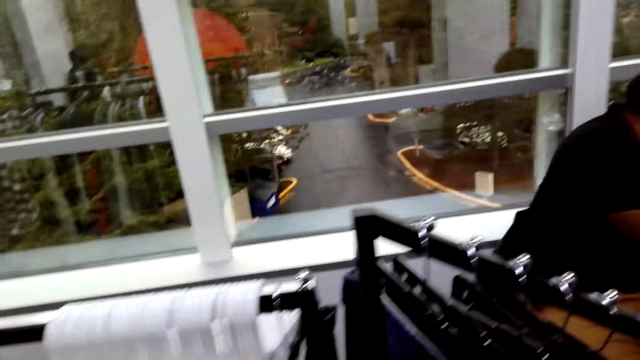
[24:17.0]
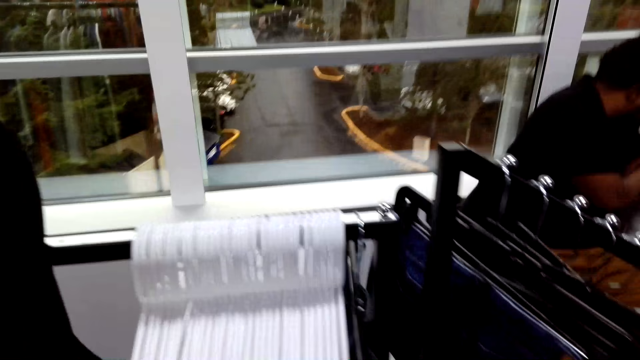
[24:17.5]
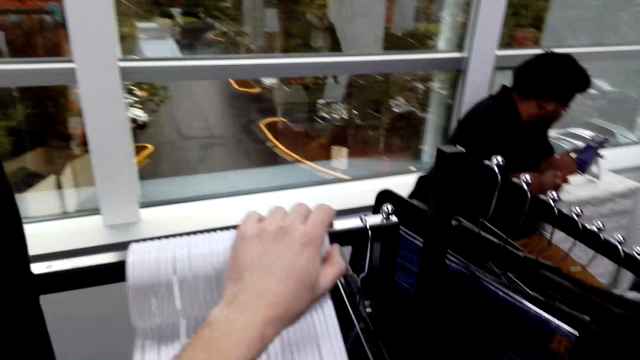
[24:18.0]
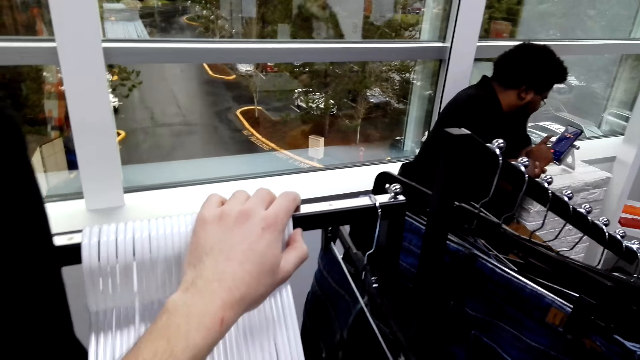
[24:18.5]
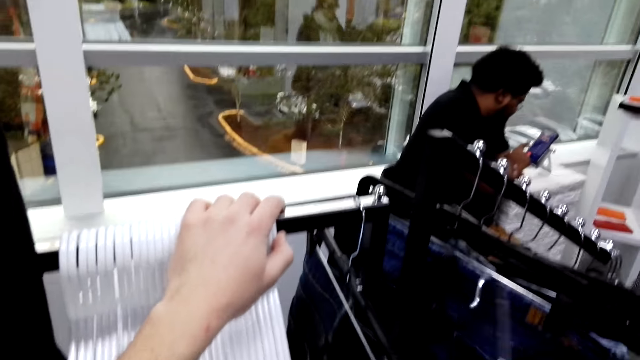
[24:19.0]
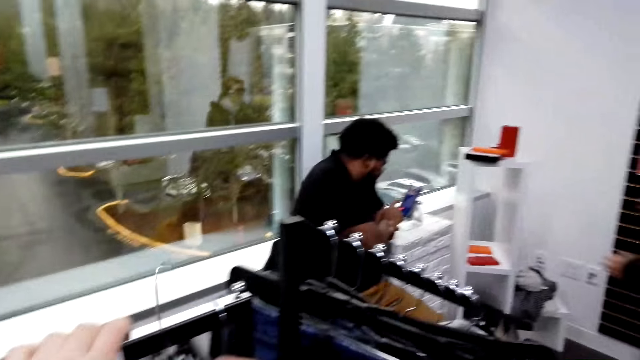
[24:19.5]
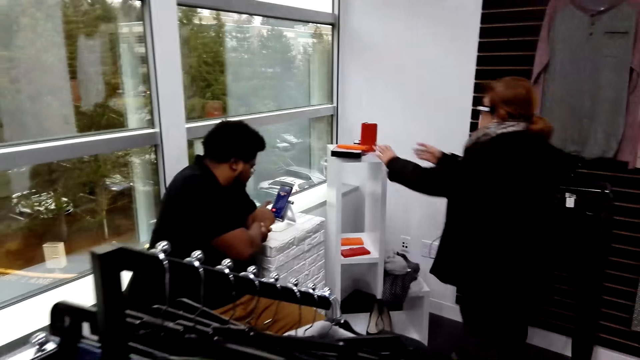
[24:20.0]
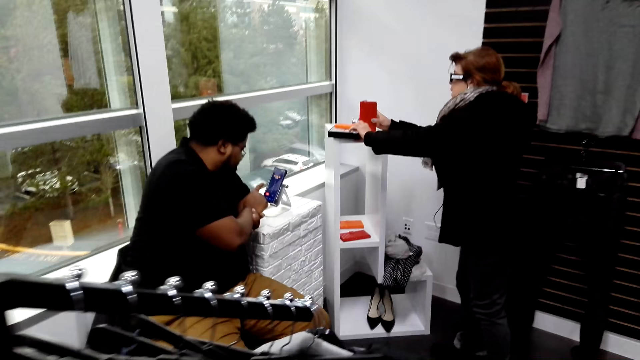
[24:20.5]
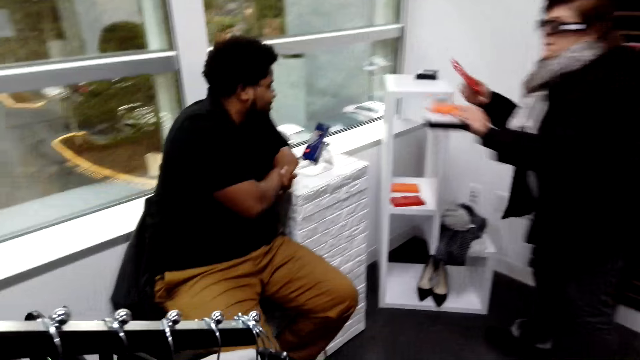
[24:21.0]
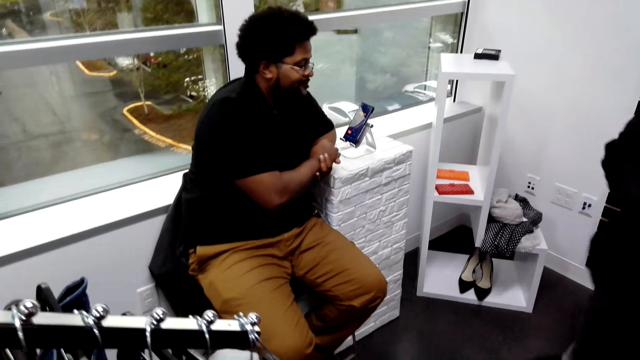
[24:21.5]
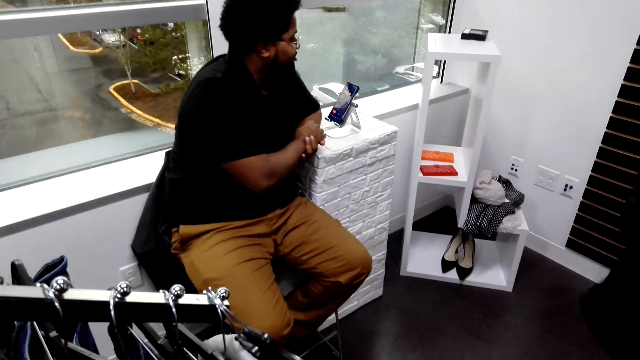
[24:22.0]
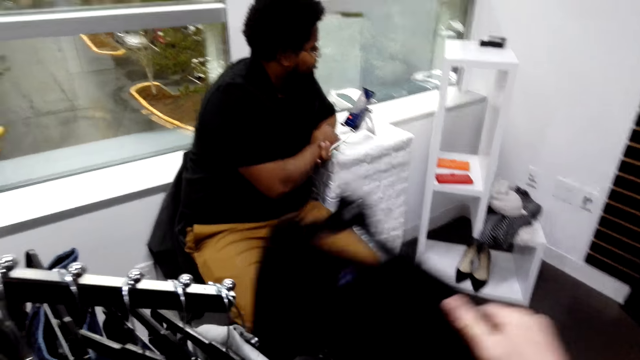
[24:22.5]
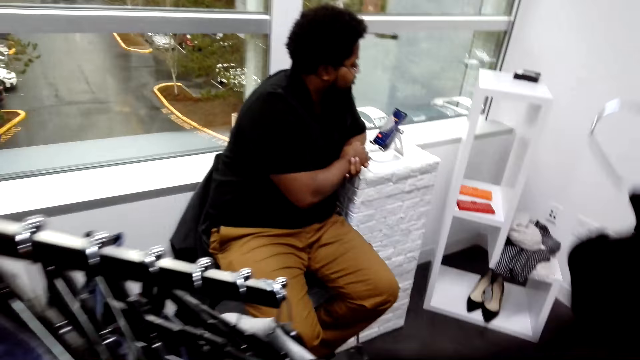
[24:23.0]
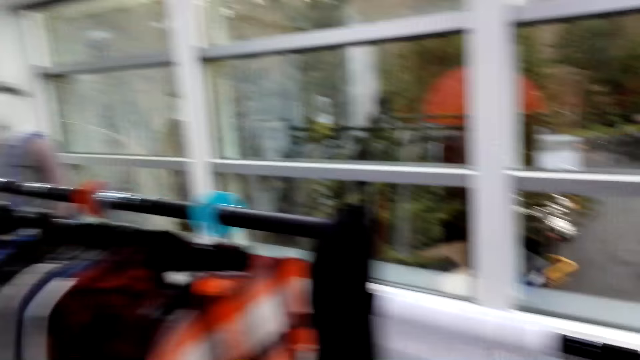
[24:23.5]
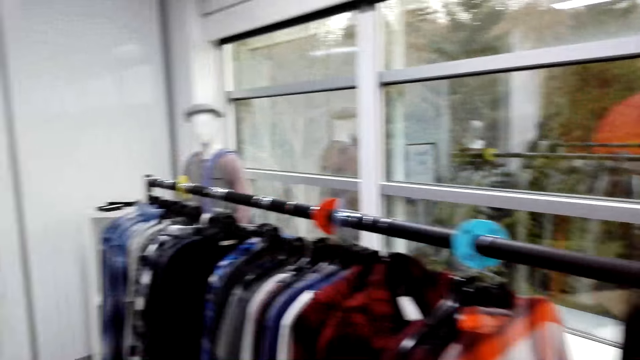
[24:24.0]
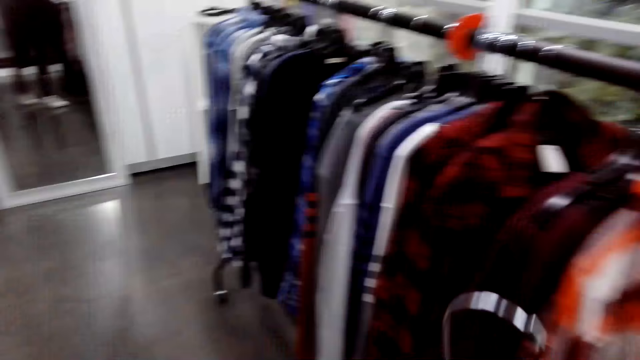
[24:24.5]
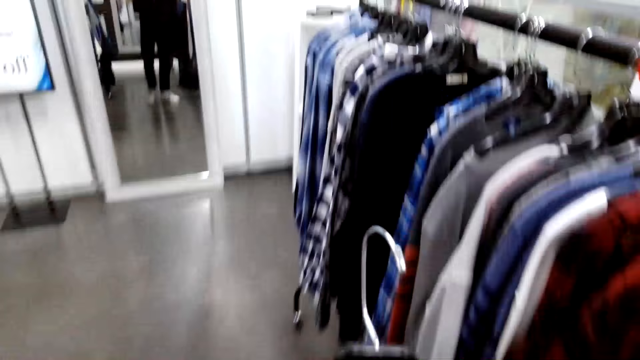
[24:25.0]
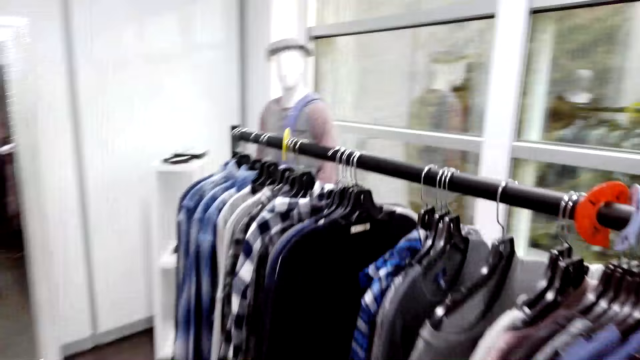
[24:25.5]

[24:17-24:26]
The camera wearer pushes the hangers on a stand. They put a hanger on the stand. They put a trouser on a hanger. A woman takes a box and phone cover and picks a pouch on the stand. The camera wearer picks a shirt on a hanger.

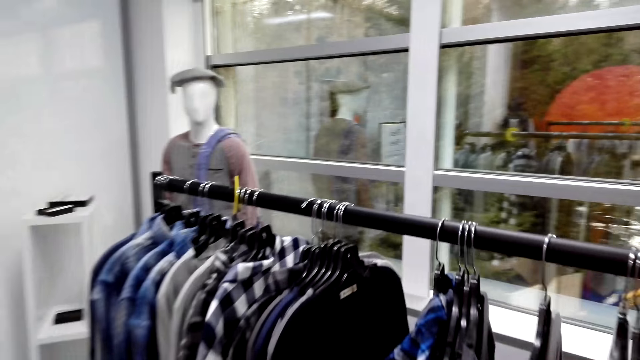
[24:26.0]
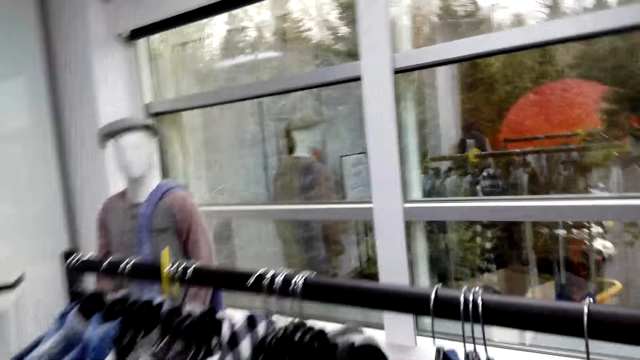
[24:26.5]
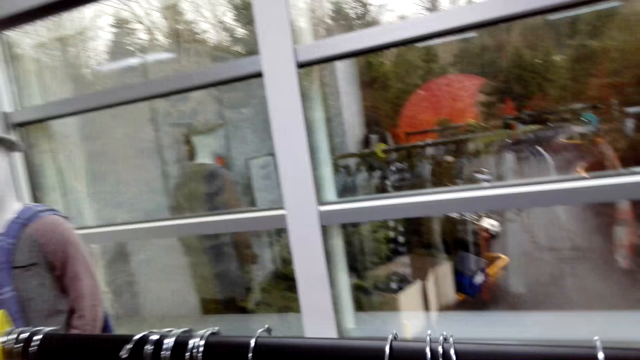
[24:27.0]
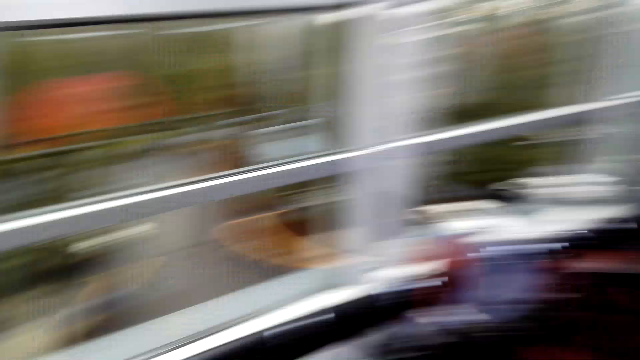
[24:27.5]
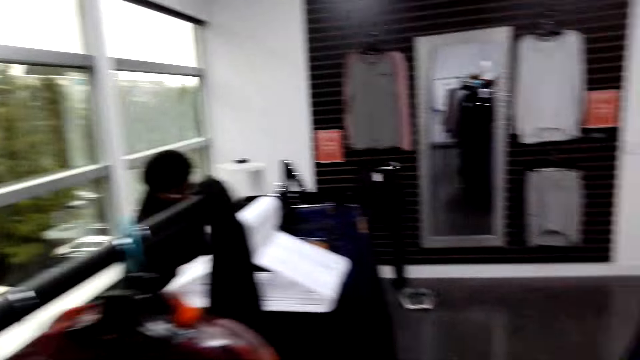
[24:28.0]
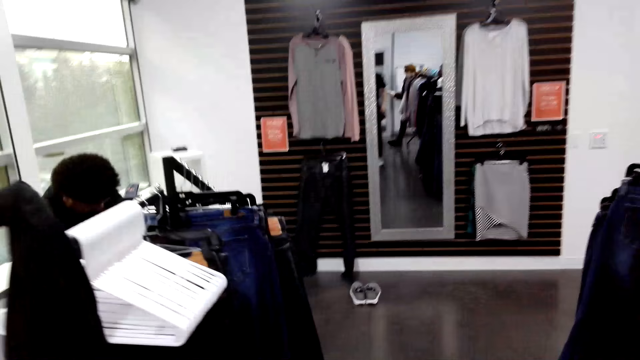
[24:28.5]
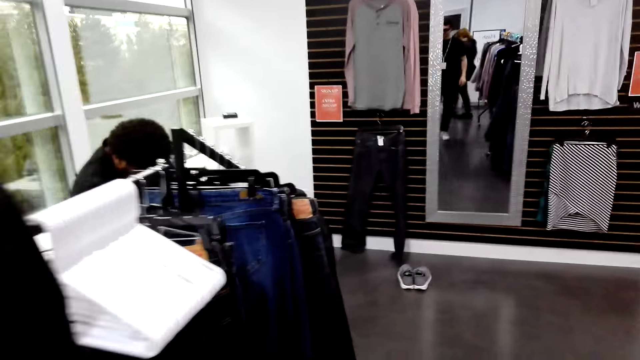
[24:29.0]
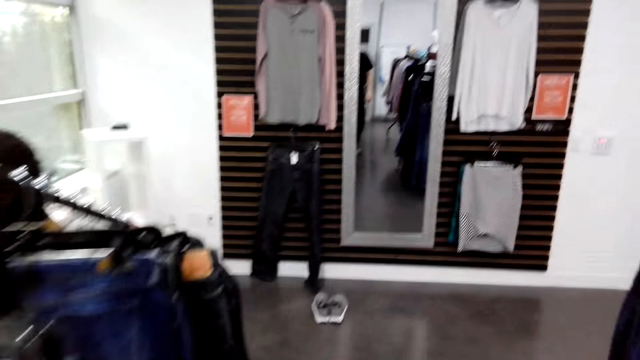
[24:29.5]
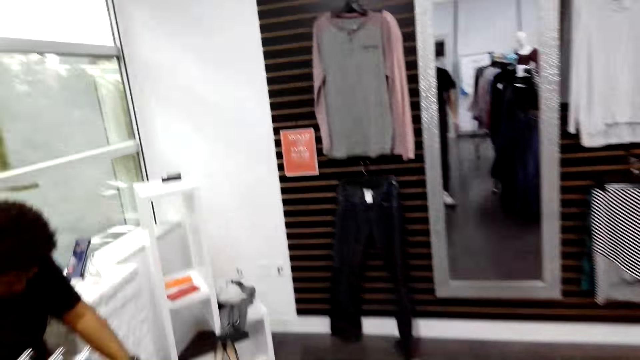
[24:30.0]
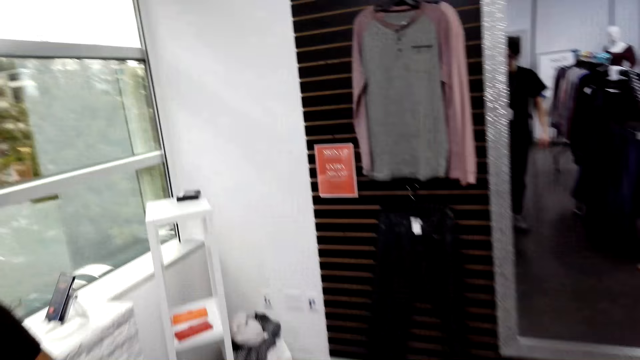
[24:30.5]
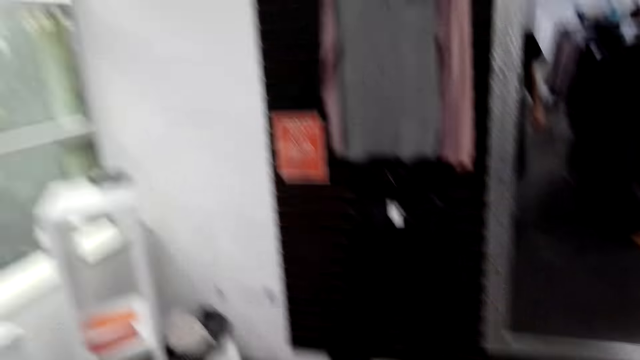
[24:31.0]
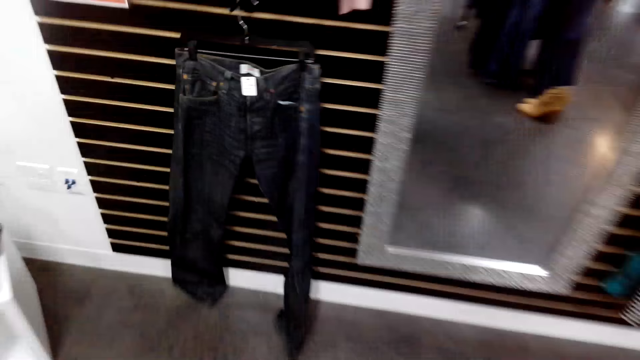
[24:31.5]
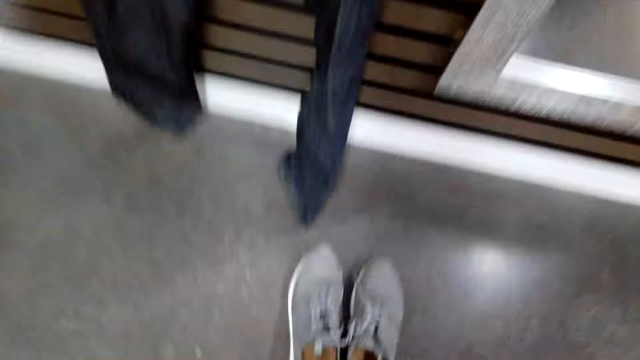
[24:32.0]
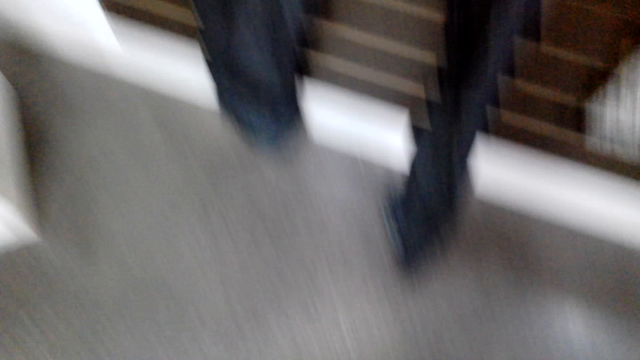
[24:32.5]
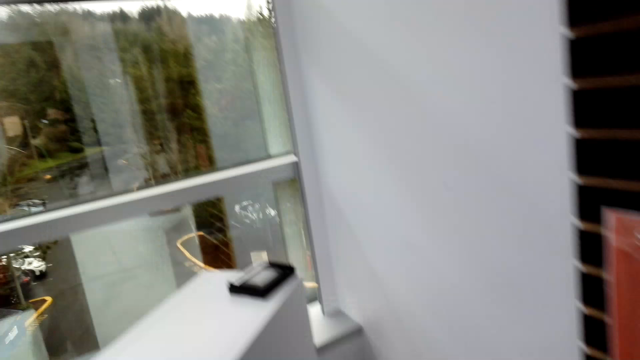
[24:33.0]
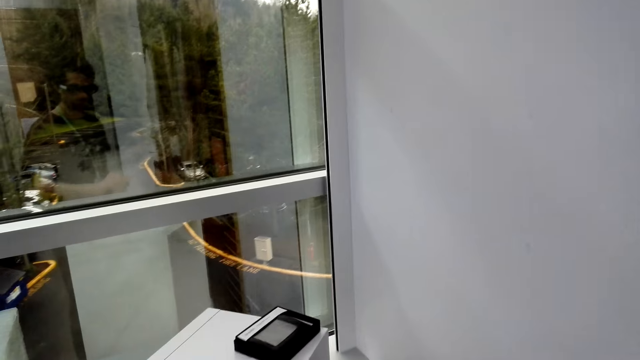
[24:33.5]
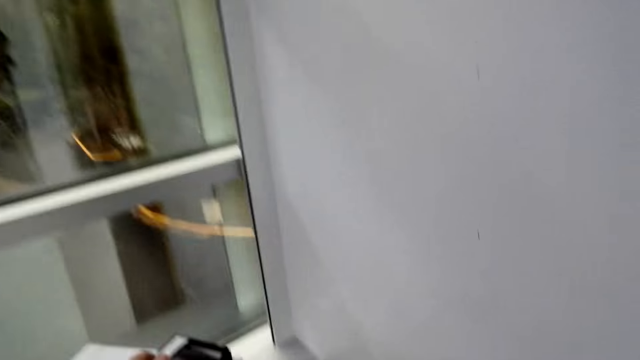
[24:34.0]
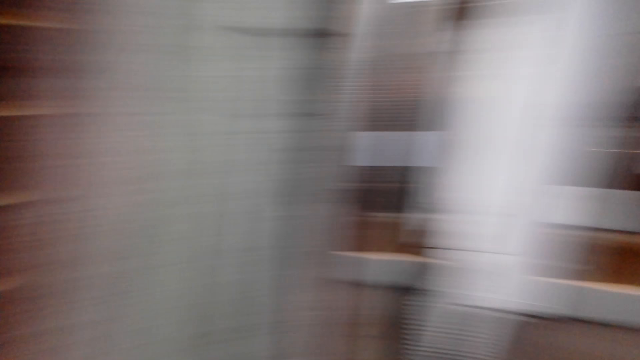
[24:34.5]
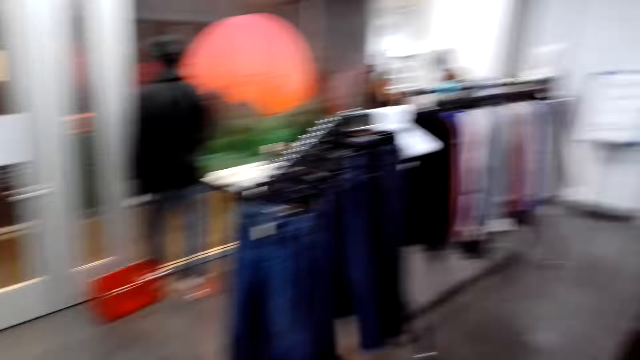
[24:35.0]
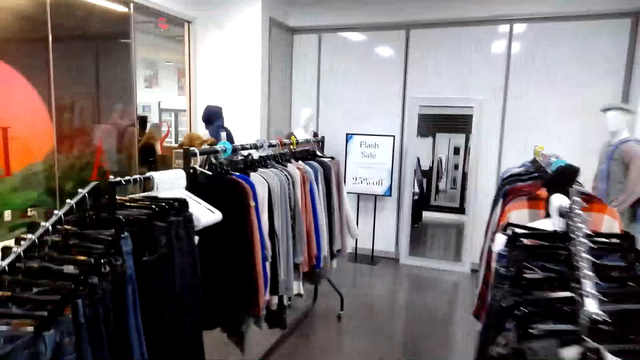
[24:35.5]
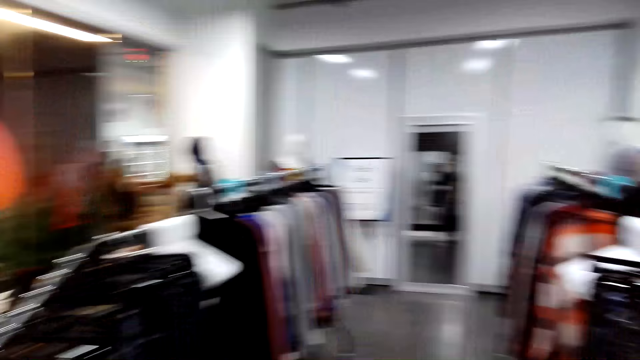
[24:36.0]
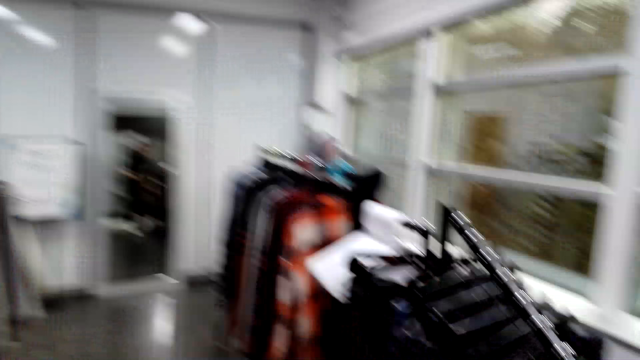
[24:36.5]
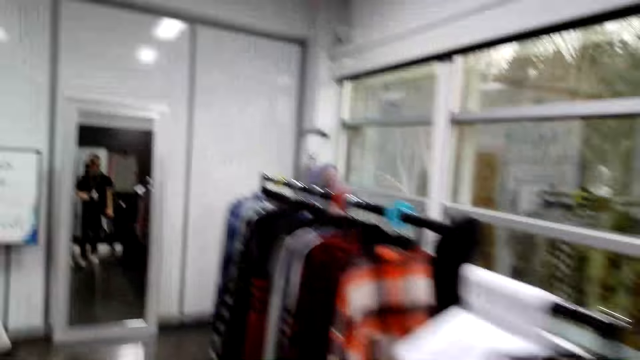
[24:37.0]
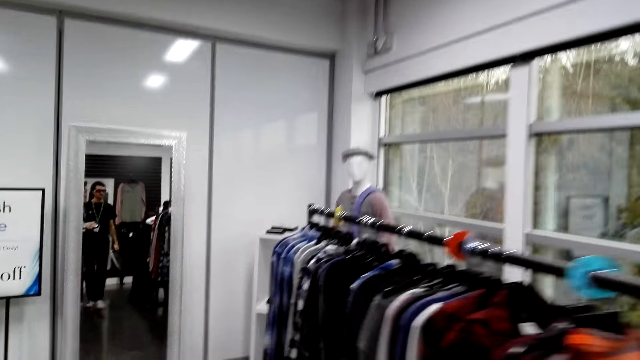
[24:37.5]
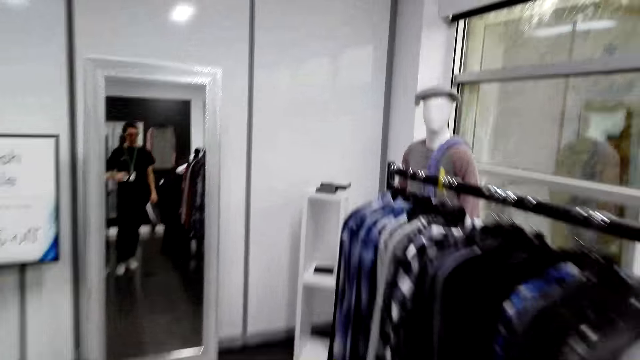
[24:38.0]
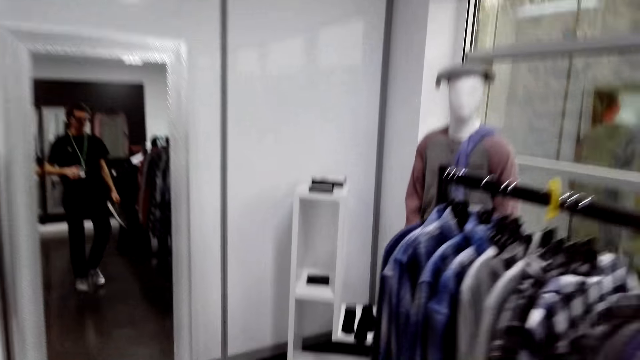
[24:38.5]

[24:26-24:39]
The camera wearer puts a hanger on a stand. They put a shirt on the hanger. They walk toward the mirror in a shop. They bend down. They pick up a pair of shoes from the floor. They stand up. They take a wallet box from the stand. They put the shoes on the stand. They walk toward the stand.
